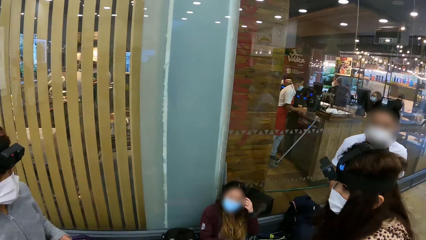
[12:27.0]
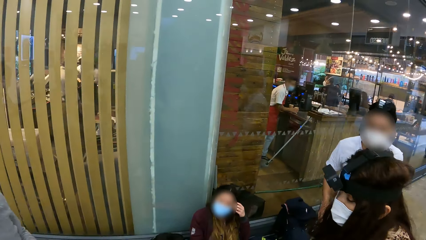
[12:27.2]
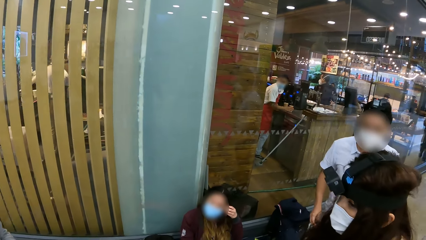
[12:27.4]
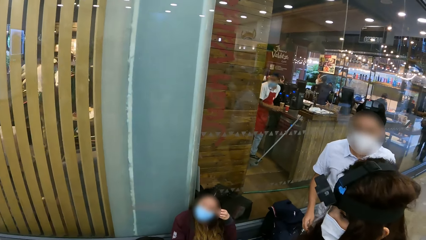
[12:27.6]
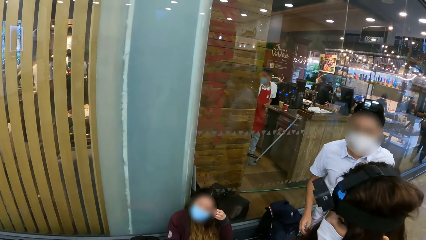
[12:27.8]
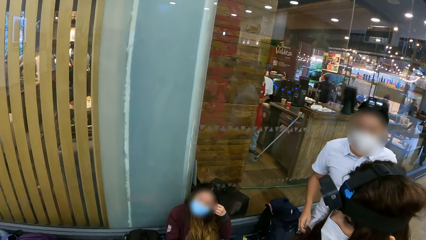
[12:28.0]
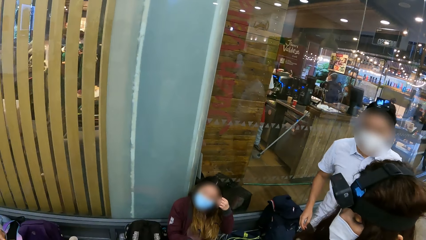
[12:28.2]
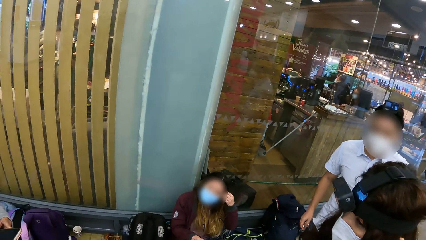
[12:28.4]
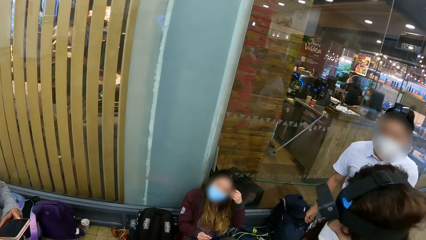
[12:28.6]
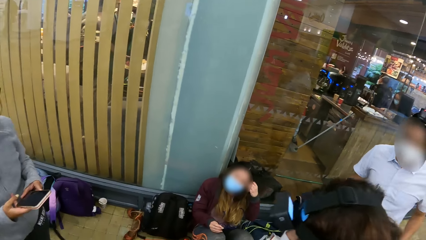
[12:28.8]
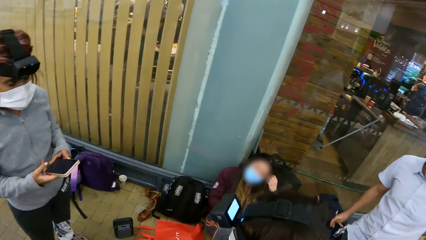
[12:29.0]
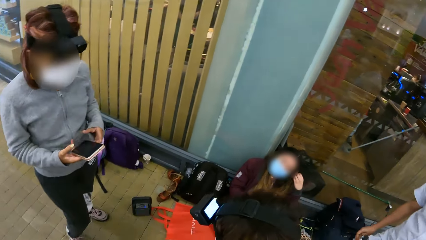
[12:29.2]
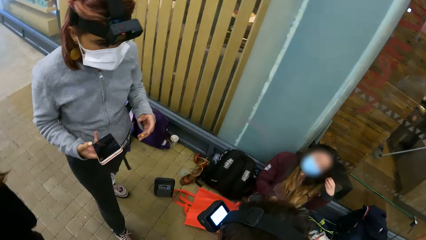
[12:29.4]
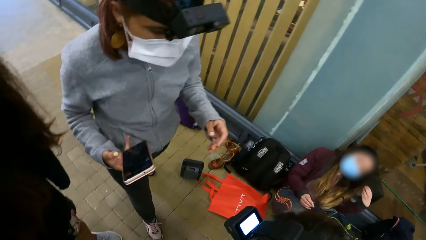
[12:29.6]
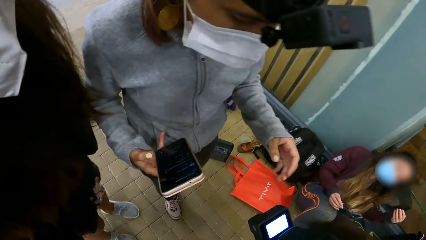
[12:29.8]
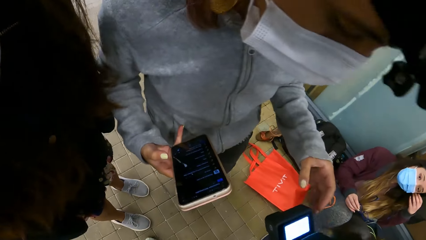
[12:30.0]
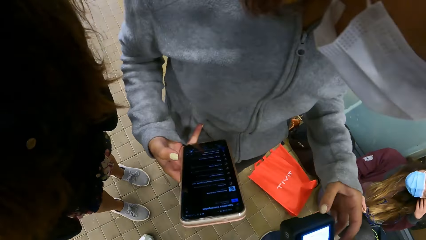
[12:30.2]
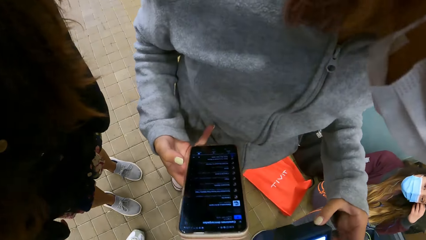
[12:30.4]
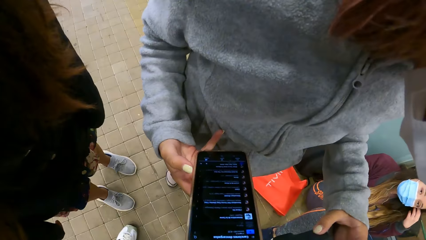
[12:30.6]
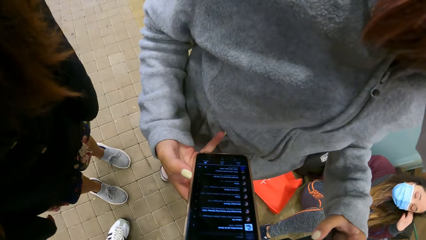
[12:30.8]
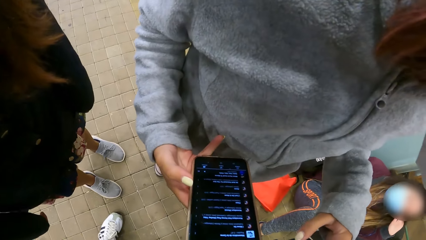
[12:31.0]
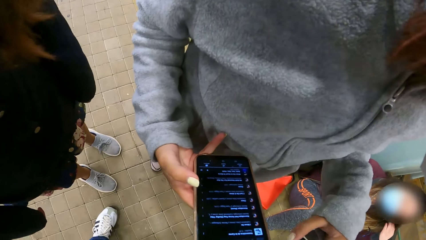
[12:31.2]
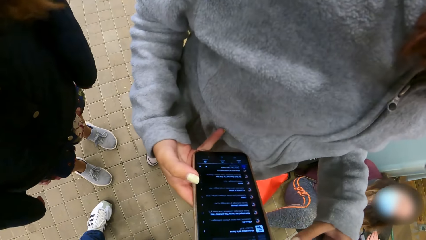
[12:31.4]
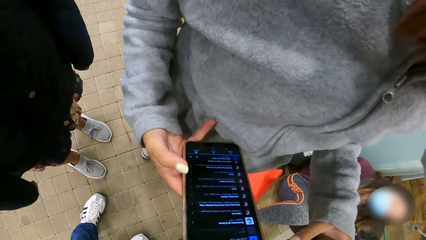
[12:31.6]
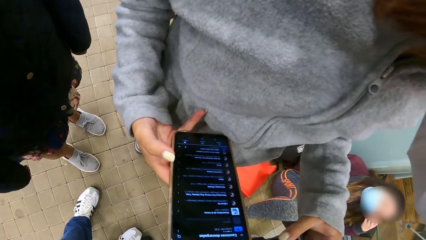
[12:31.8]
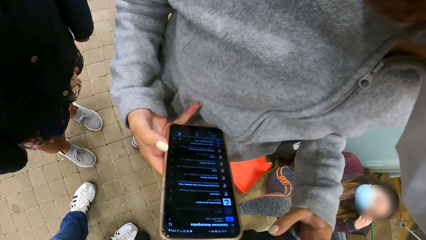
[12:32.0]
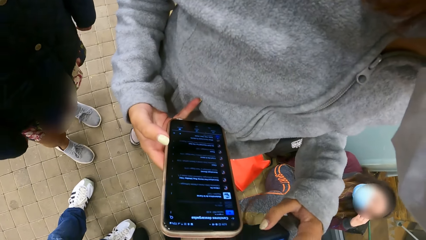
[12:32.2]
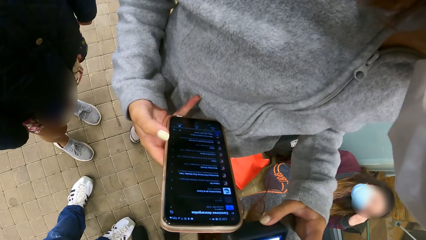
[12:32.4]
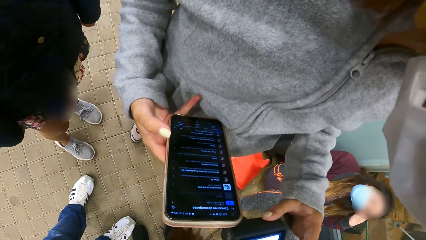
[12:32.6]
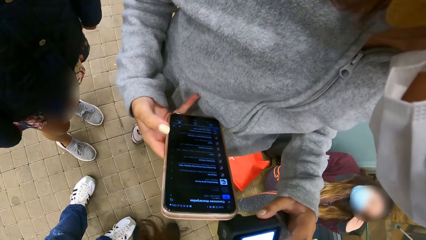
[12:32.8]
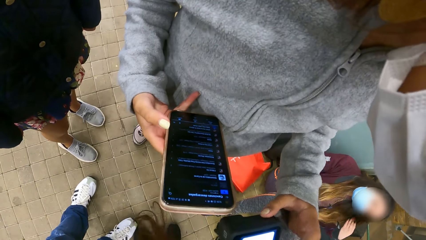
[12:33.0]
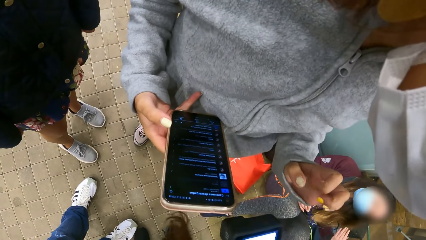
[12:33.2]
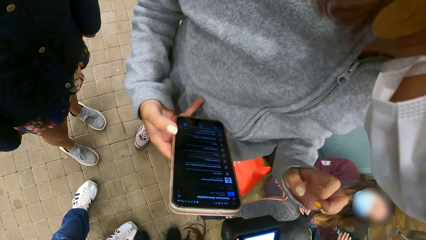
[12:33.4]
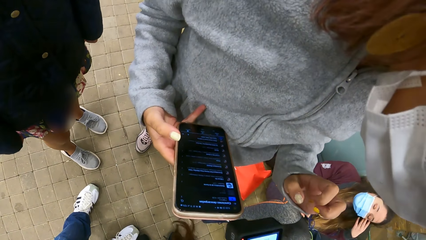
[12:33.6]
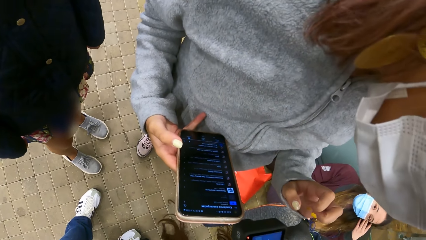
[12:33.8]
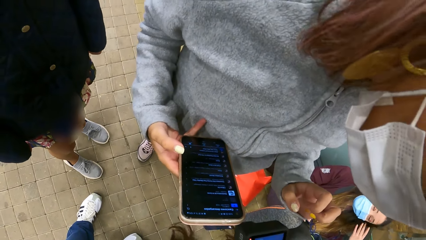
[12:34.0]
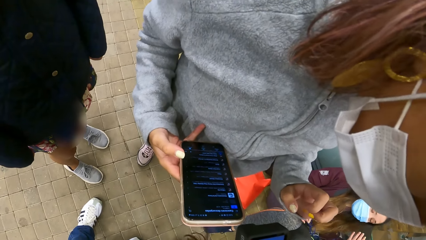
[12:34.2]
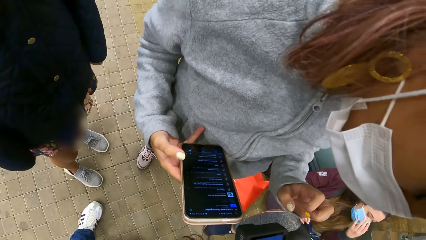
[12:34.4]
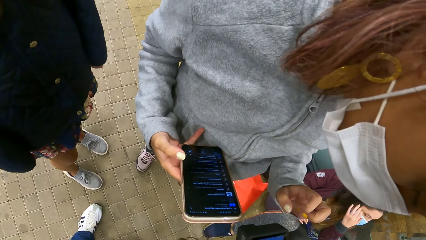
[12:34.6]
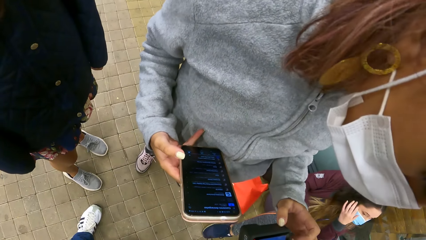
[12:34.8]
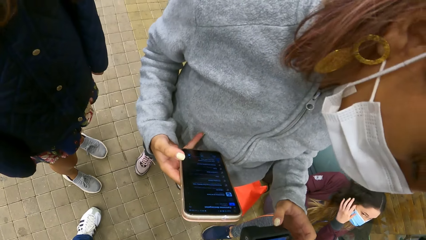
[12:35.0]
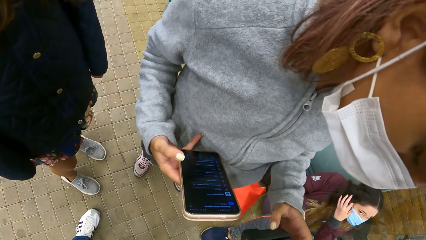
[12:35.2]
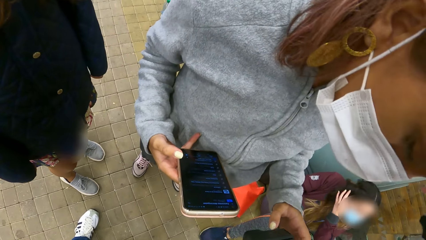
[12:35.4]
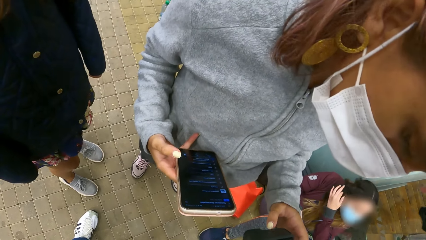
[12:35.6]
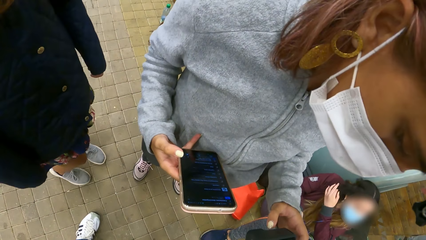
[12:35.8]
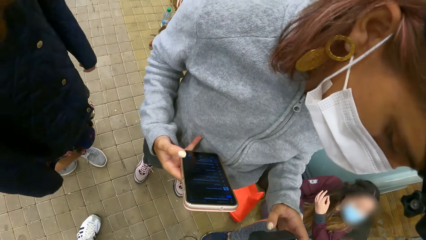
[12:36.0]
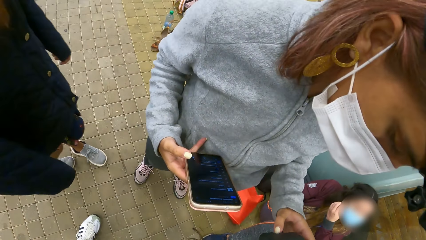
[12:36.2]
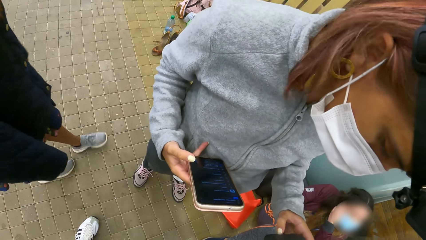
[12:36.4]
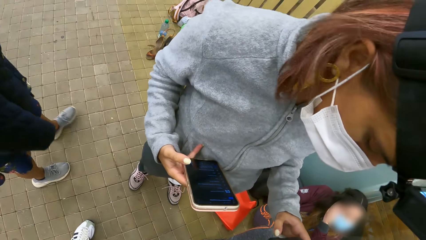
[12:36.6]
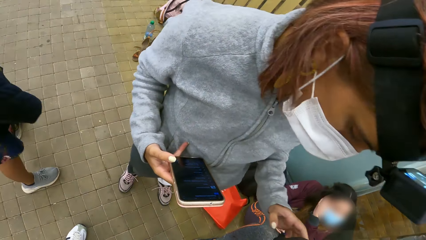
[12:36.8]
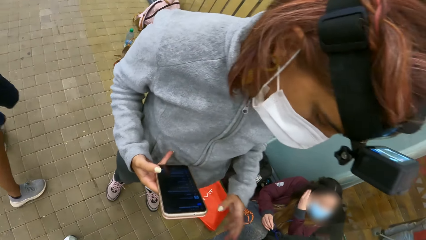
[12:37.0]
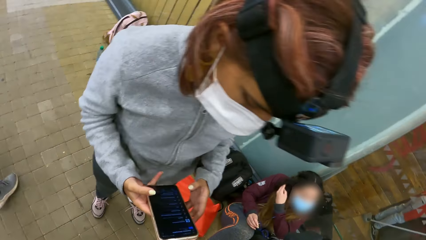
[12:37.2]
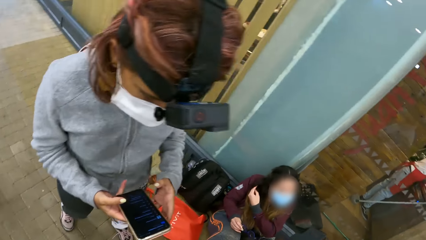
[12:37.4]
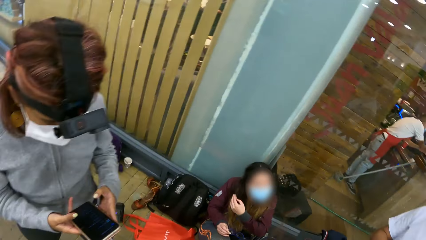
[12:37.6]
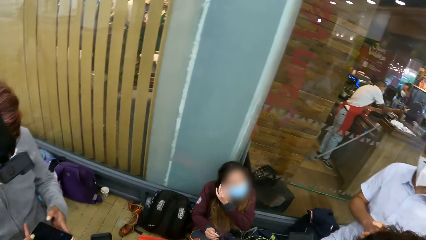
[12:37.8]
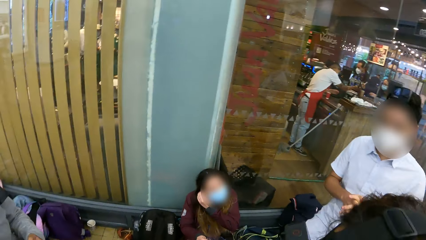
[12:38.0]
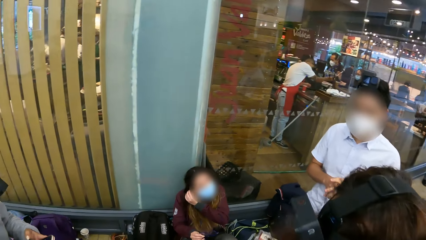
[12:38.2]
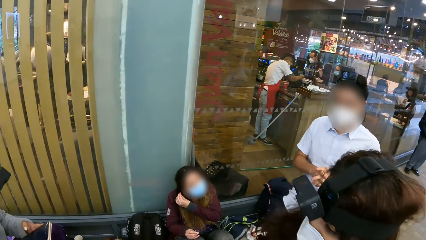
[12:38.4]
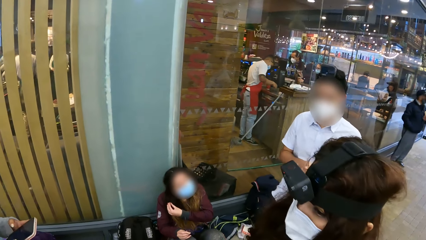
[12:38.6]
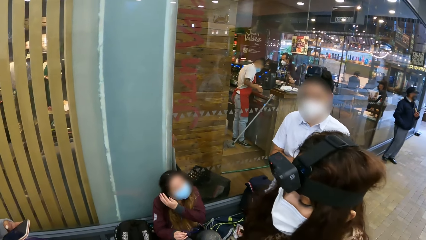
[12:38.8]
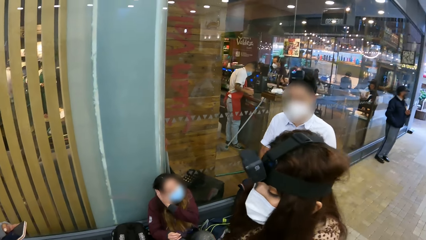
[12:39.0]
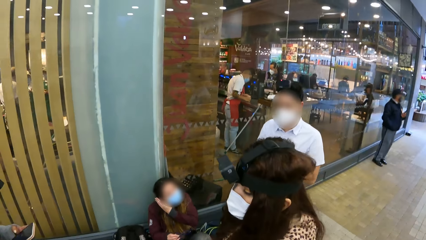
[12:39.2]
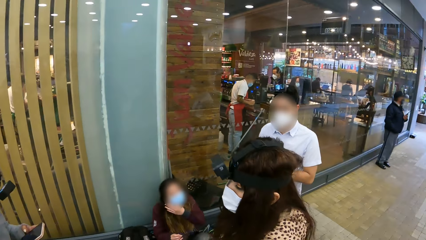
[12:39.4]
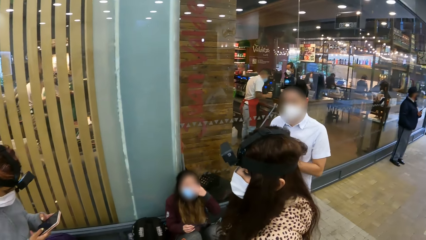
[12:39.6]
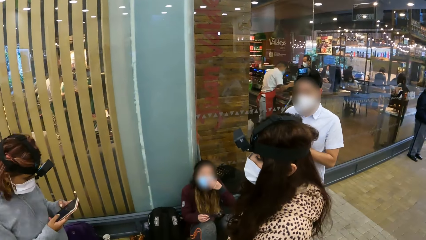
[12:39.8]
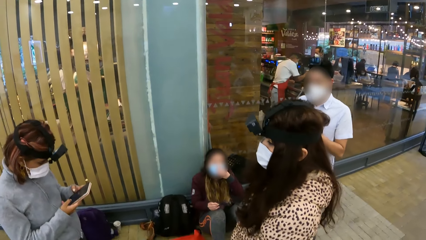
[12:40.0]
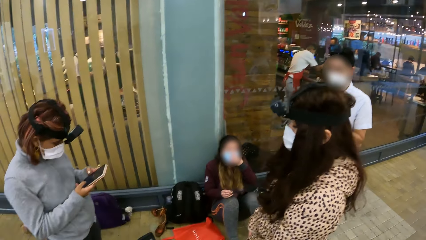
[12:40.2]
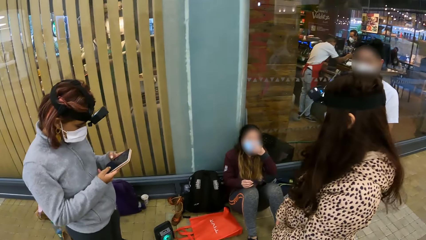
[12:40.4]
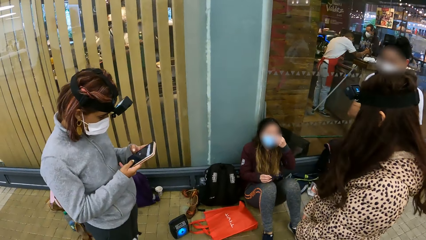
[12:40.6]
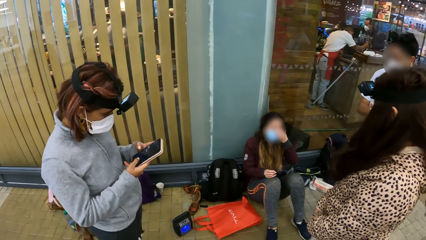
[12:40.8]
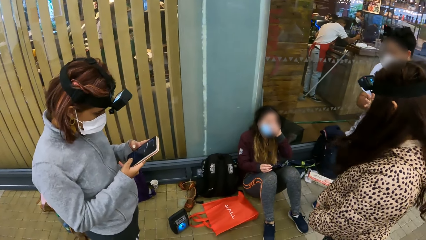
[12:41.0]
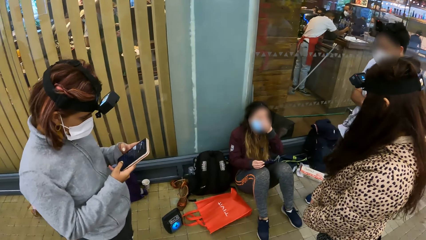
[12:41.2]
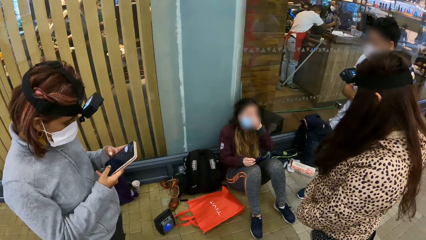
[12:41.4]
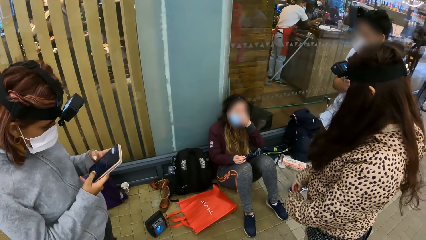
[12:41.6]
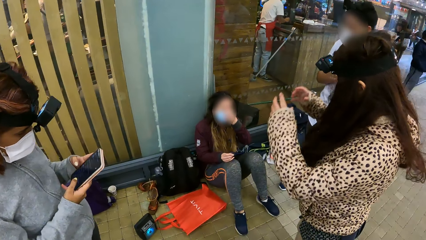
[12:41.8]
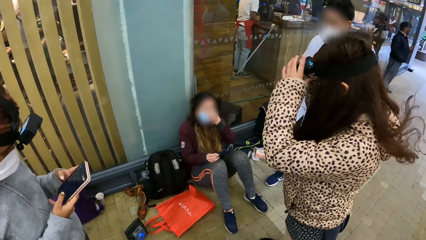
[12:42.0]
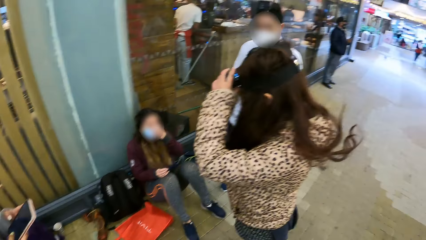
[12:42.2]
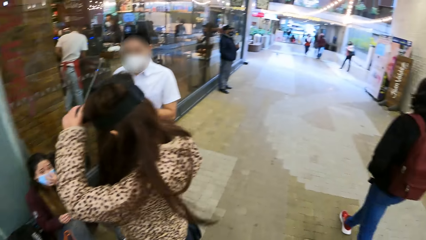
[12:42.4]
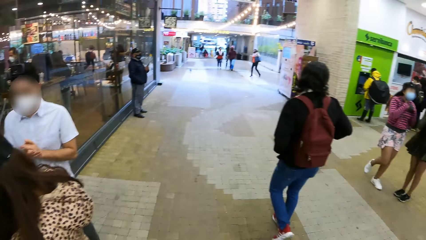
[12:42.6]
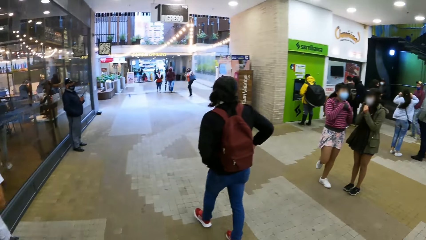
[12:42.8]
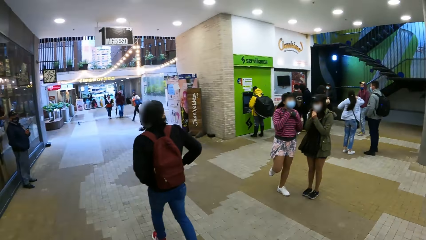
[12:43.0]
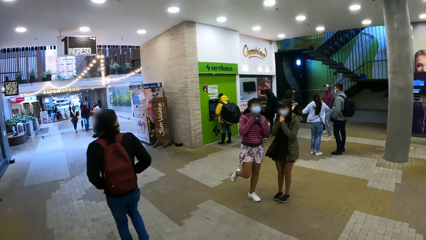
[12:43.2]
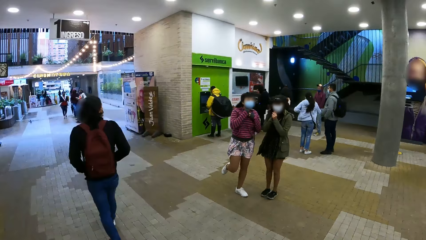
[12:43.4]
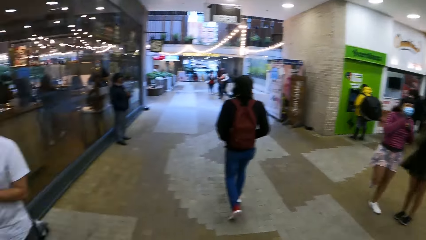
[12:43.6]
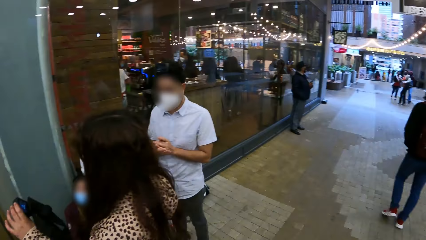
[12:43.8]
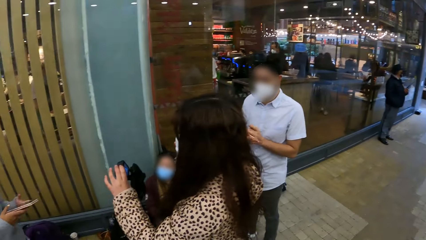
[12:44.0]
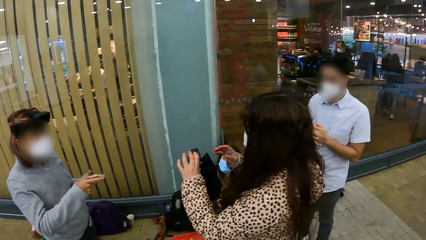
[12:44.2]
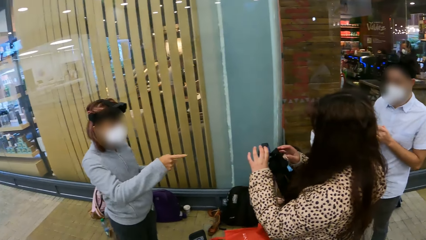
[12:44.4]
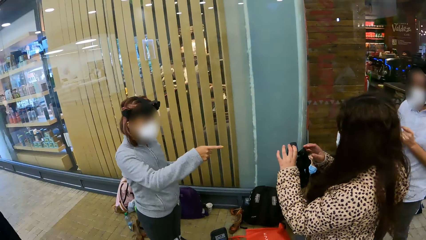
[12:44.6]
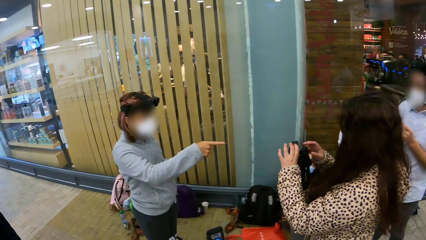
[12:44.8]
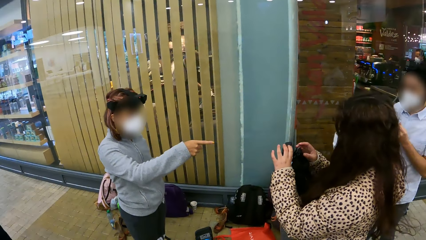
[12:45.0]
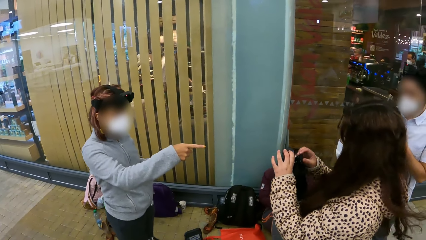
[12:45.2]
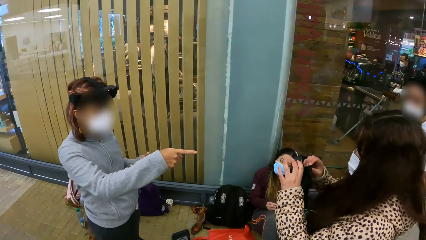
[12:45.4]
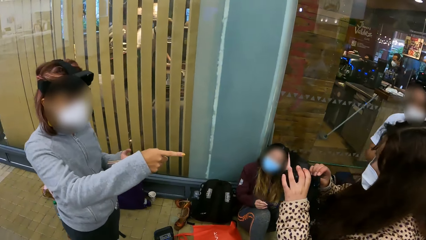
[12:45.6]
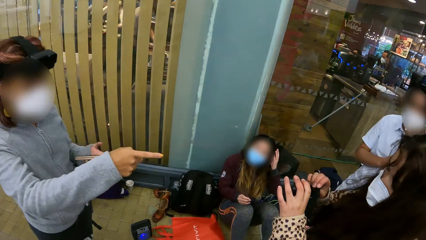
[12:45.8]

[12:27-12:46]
The camera wearer looks around. A lady bends. The lady fixes a camera. The camera wearer turns around. They look around the building. The lady holds the camera.
